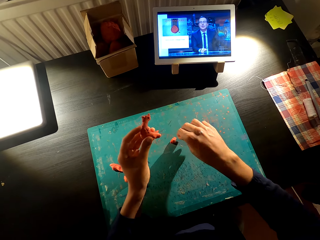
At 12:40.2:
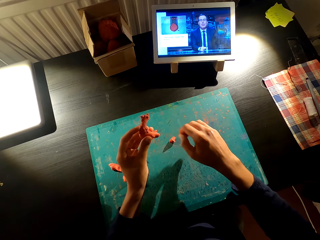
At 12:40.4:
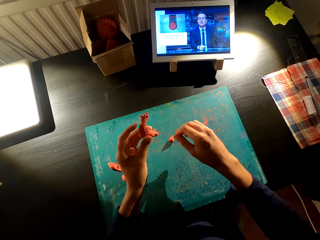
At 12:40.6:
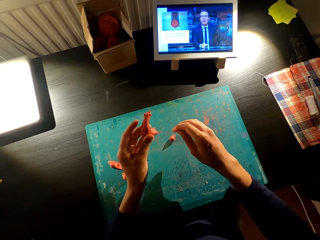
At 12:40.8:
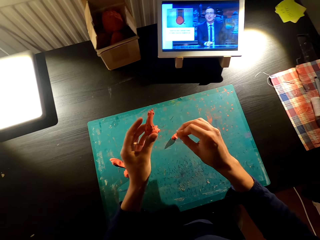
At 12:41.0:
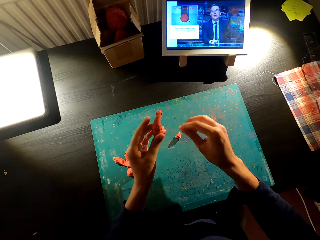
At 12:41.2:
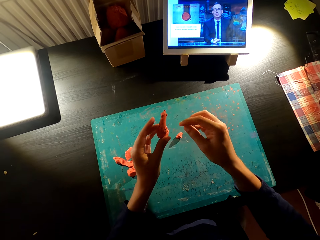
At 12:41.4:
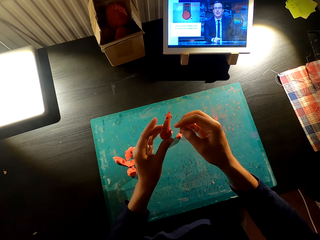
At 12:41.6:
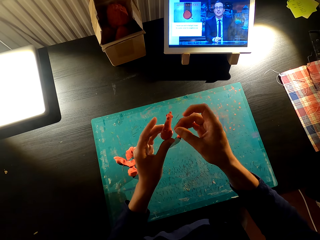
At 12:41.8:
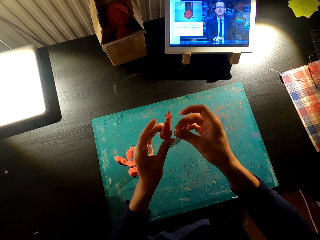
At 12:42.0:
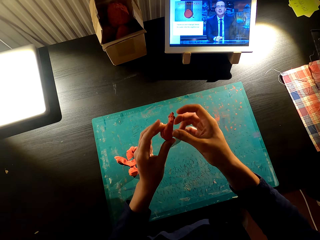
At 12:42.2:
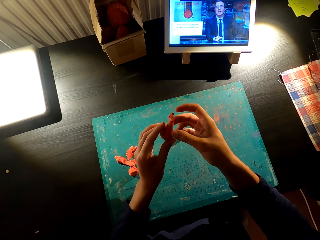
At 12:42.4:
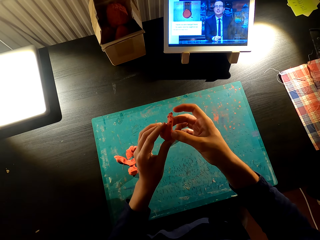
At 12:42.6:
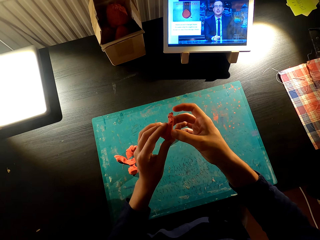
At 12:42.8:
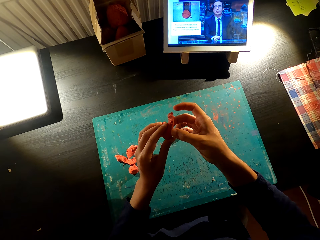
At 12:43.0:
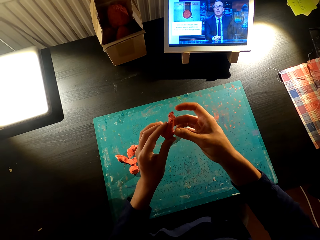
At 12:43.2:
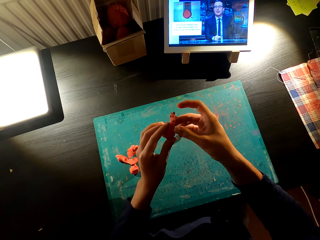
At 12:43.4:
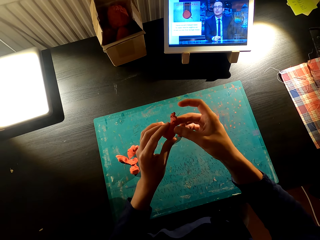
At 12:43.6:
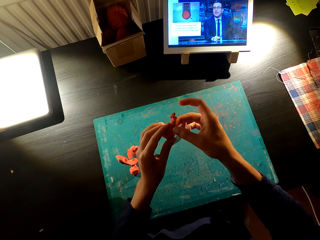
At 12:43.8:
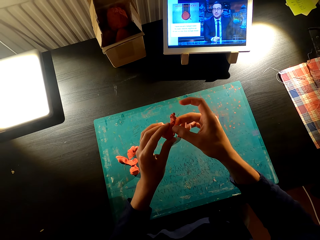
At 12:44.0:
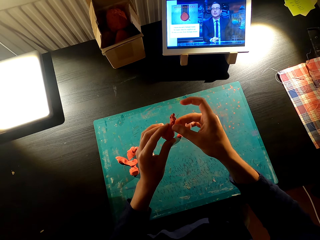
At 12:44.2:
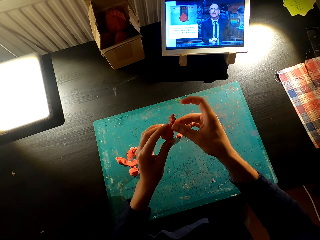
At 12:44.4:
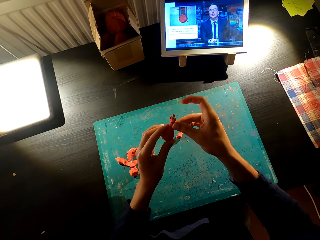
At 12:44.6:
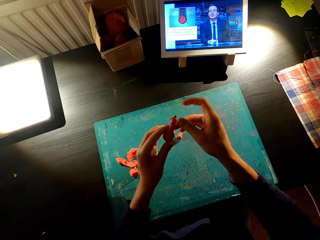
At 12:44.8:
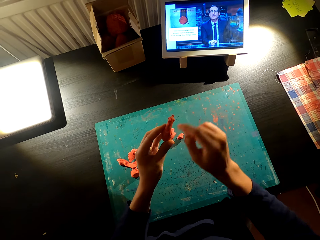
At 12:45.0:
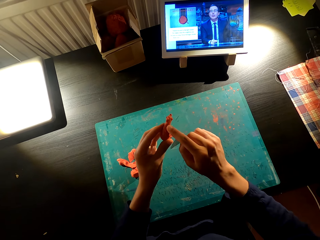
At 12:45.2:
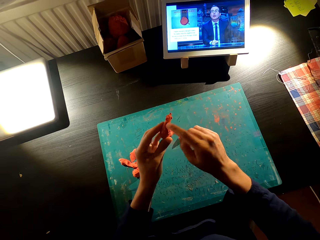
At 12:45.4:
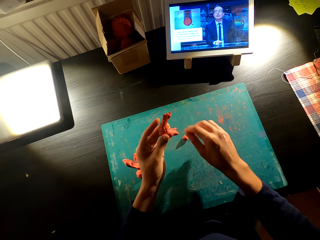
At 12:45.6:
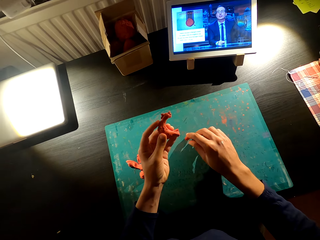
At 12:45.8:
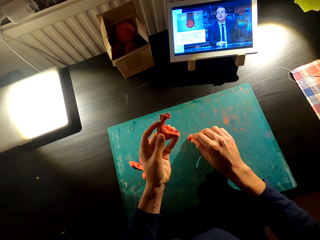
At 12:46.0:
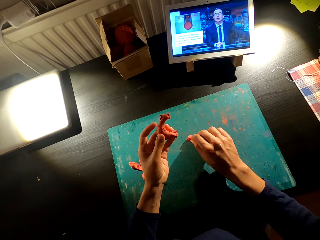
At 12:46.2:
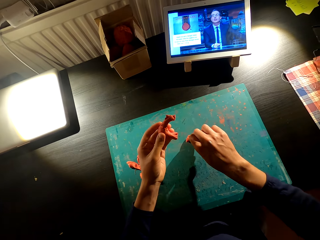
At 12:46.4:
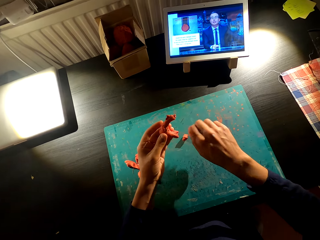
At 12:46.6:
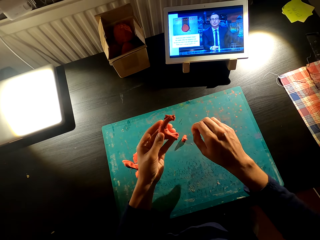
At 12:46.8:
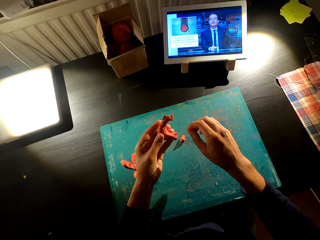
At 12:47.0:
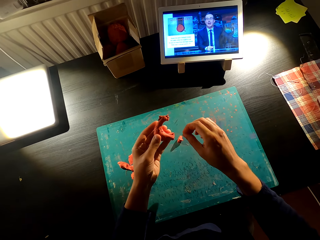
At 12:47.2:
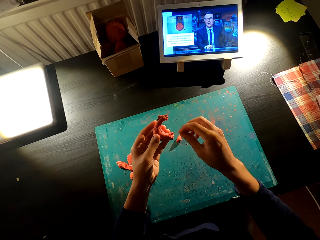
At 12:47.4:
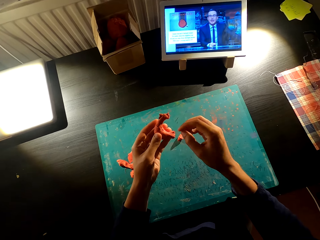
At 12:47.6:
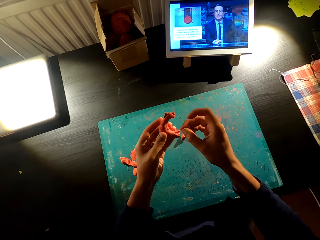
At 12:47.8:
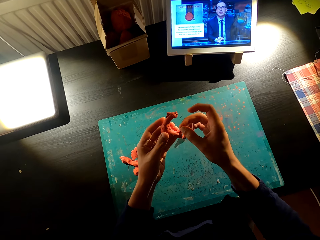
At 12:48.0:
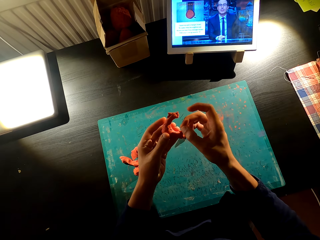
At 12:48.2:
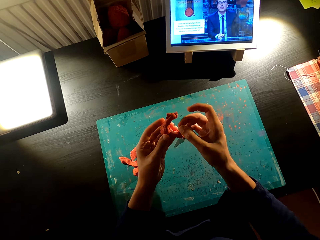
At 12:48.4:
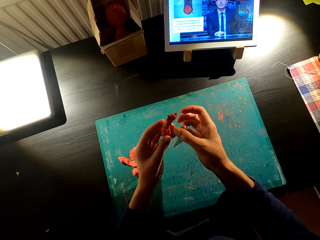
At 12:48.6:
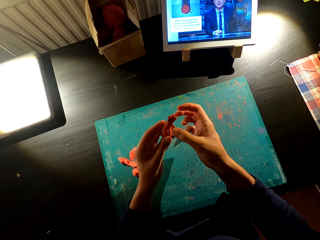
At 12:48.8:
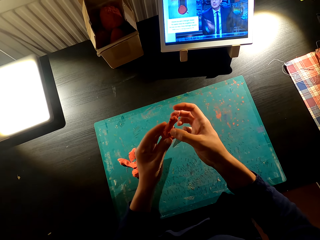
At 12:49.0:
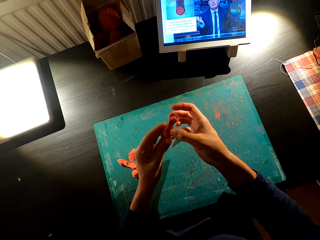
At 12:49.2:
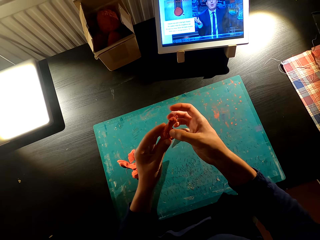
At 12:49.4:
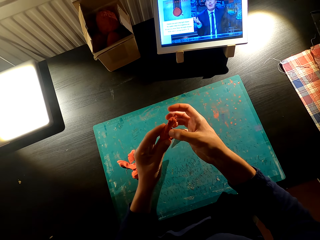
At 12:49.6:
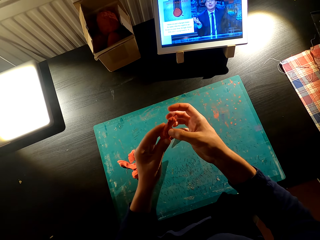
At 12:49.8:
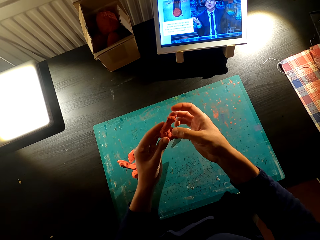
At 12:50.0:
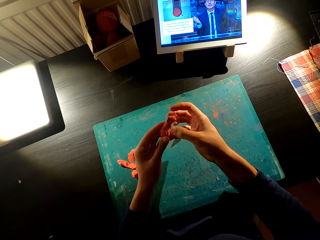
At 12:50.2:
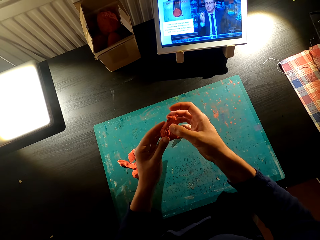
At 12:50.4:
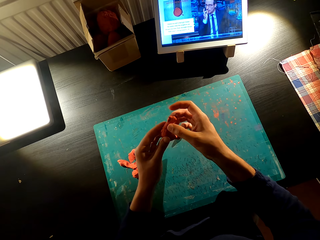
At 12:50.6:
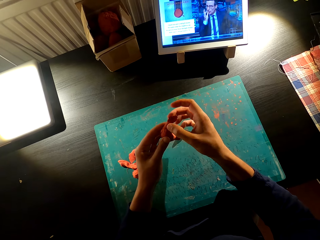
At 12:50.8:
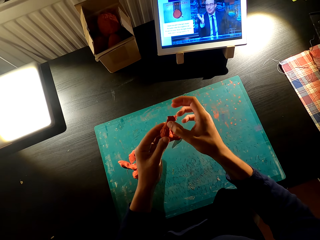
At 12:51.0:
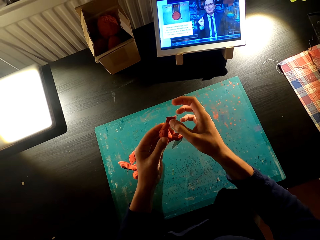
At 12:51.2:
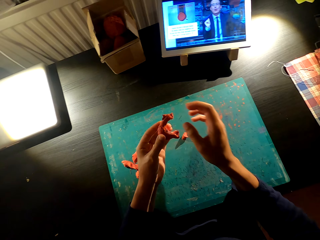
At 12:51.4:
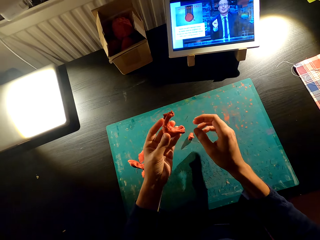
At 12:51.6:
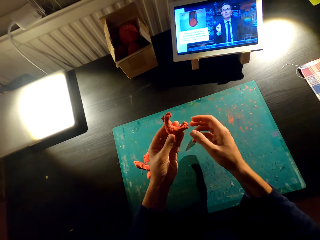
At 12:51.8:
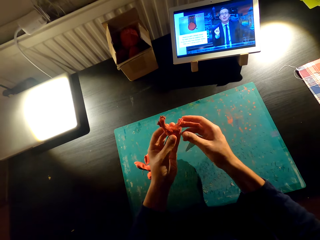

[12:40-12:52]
The camera wearer fixes the model. They watch the television. They cut the model on the table. They fix the toys with the model.

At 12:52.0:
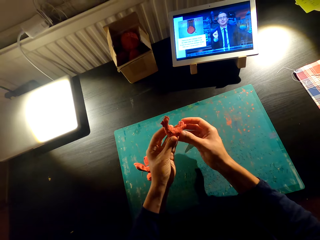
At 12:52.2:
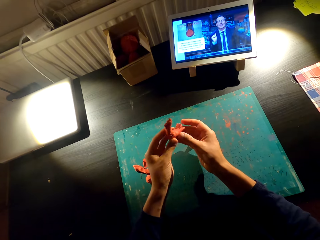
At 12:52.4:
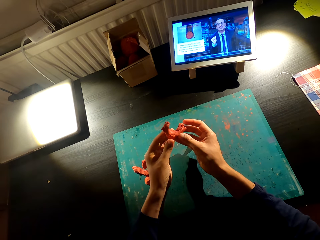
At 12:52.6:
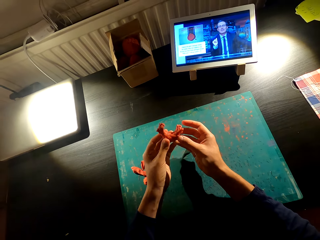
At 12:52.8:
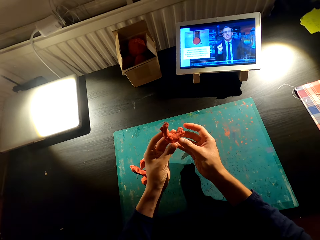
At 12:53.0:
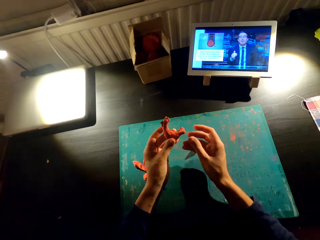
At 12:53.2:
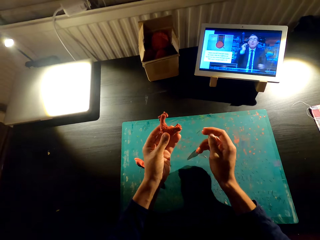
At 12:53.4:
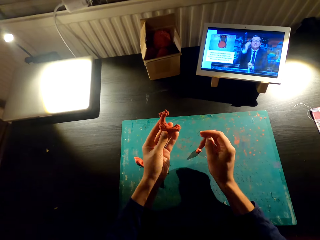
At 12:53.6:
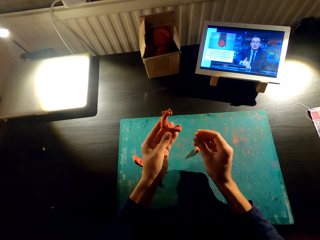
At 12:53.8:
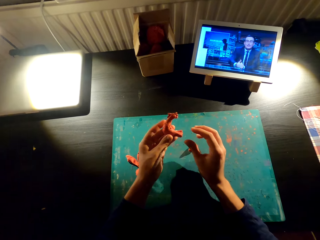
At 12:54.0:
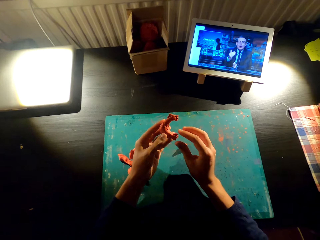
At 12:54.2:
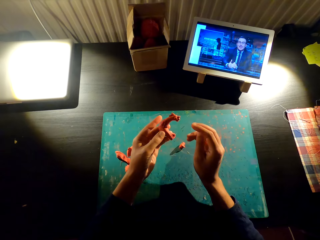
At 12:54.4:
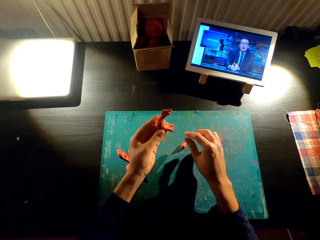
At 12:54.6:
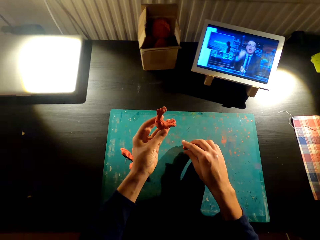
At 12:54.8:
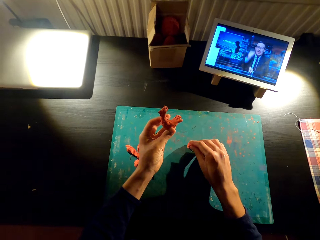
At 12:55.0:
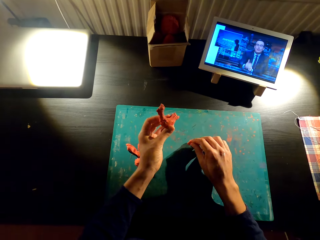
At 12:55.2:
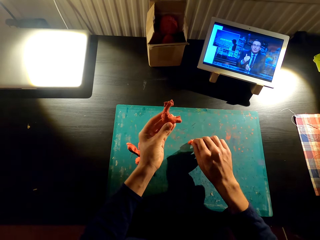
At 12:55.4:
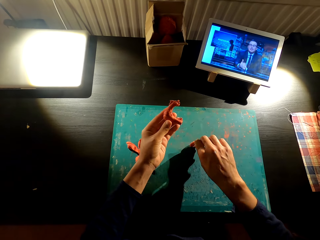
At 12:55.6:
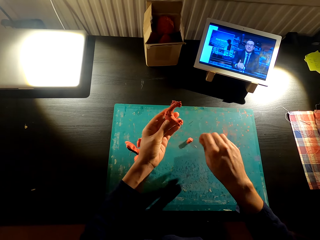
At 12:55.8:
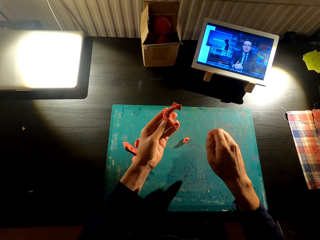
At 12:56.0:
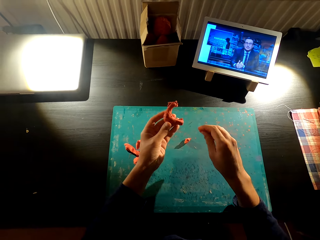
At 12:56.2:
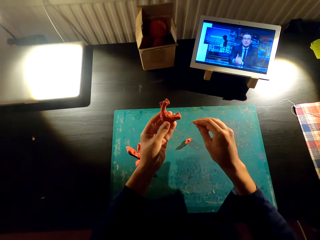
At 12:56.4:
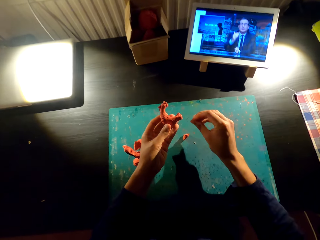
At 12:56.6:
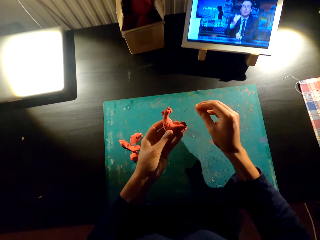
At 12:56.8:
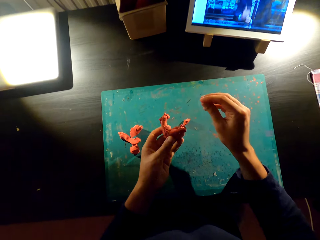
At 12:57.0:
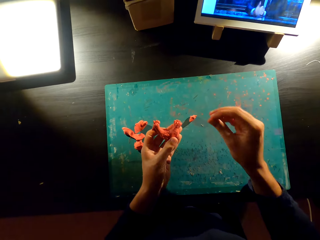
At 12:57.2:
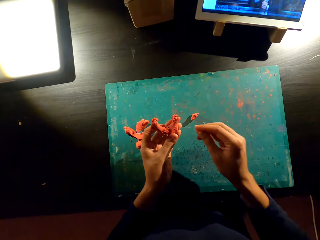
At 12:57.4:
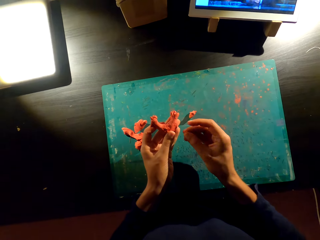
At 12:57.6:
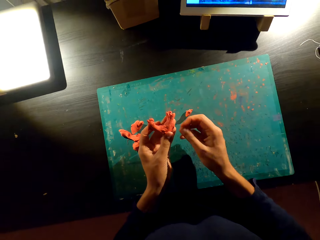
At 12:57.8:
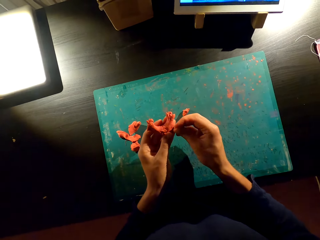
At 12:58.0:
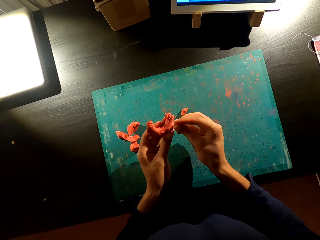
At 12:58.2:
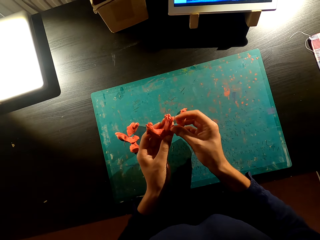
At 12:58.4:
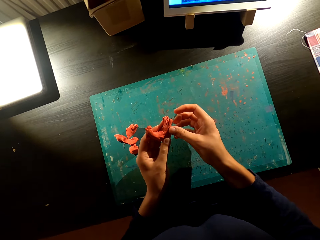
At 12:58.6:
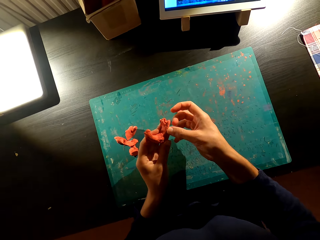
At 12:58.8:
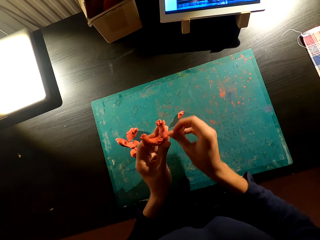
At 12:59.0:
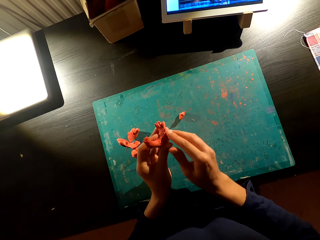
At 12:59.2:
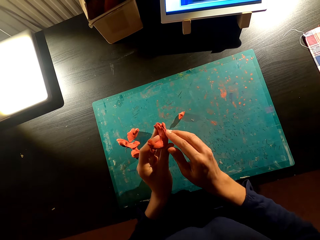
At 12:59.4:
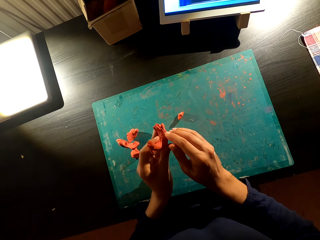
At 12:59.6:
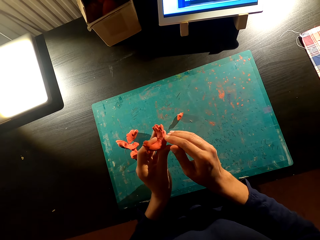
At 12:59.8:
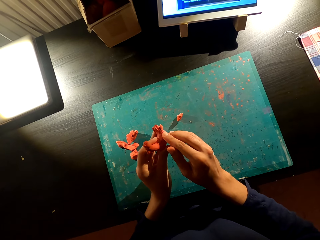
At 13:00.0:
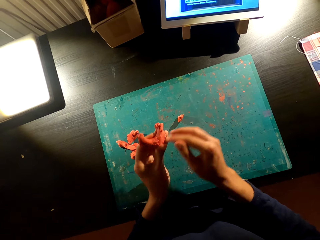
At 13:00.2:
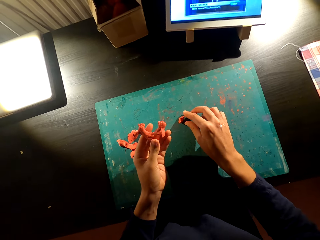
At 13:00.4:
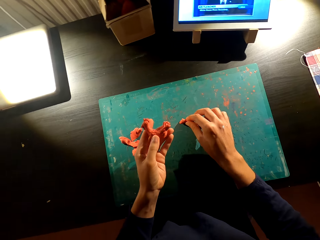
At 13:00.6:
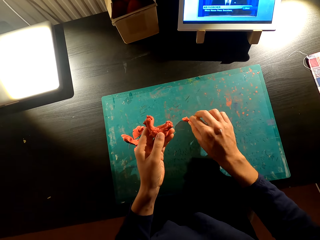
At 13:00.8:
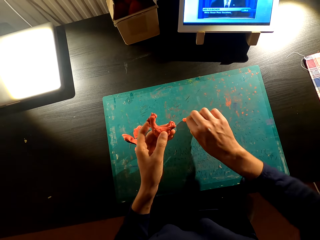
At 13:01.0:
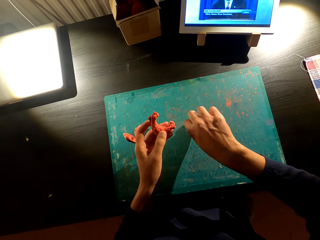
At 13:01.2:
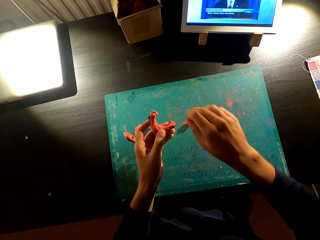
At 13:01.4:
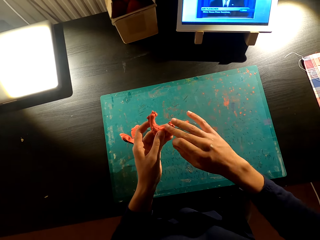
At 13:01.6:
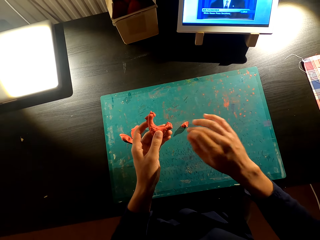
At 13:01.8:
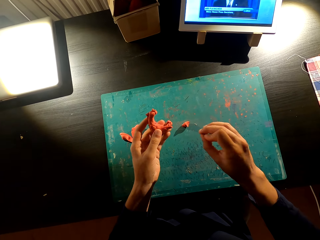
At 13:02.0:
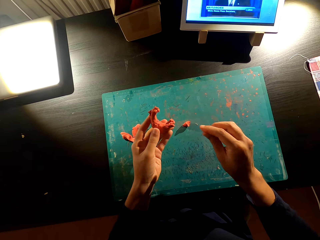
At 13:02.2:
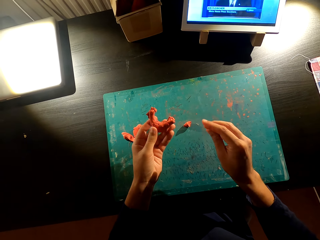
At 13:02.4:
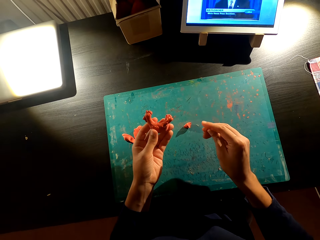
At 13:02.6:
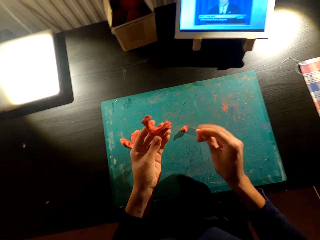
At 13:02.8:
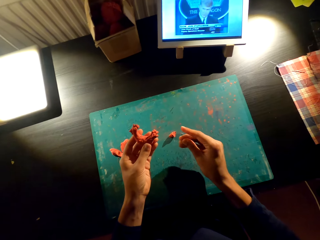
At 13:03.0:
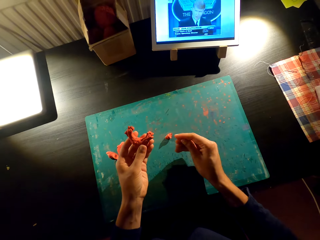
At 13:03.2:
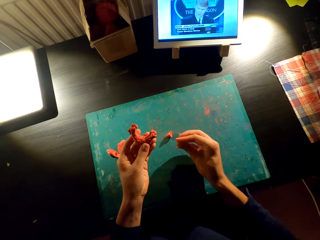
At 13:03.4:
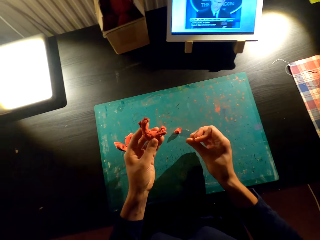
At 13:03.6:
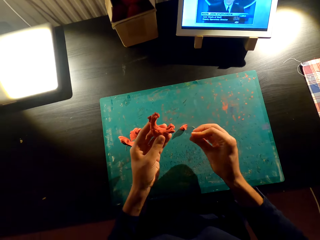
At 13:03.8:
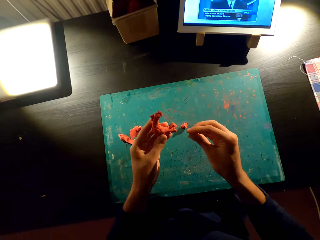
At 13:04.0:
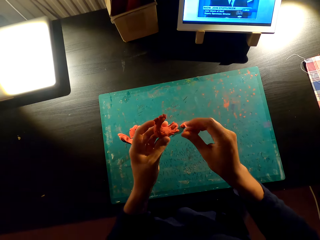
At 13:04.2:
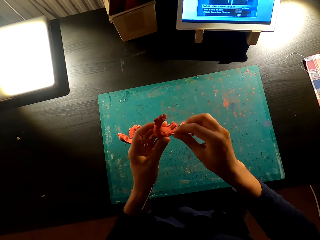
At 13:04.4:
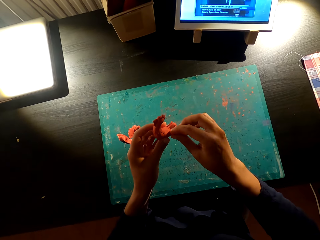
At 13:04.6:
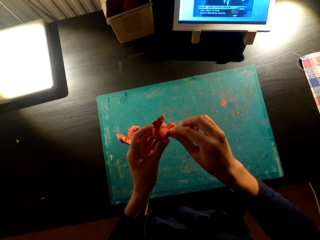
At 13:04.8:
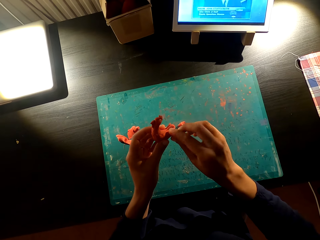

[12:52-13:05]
The camera wearer watches television. They cut the model on the table. They fix the model on the toy. They cut the model on the table. They fix the model on the toy.
